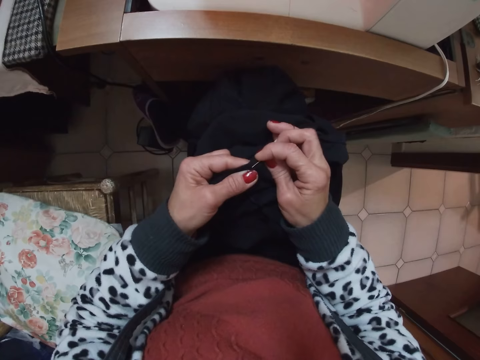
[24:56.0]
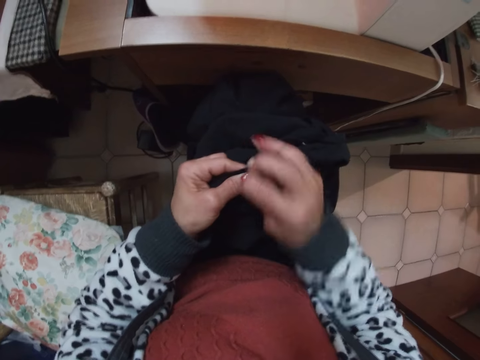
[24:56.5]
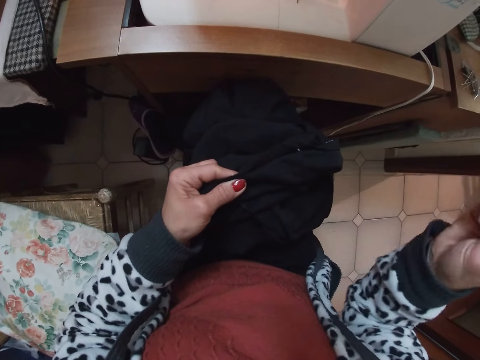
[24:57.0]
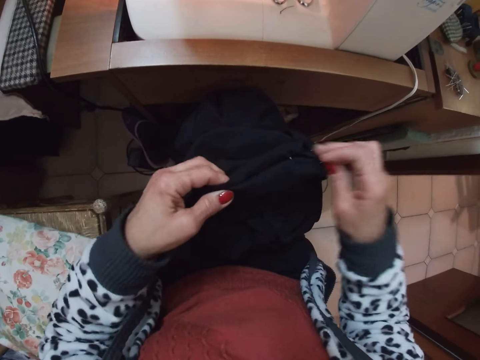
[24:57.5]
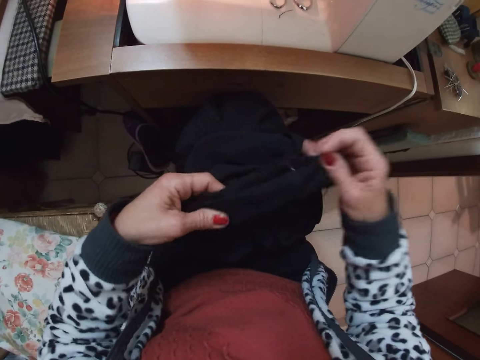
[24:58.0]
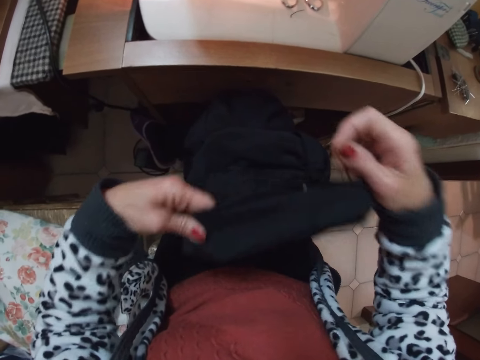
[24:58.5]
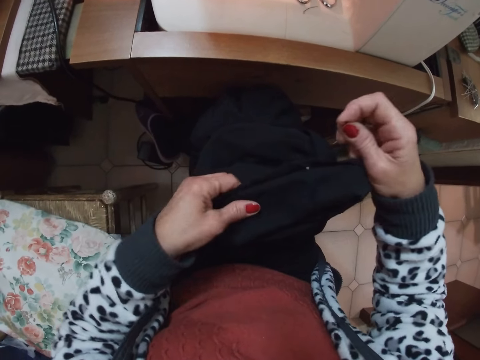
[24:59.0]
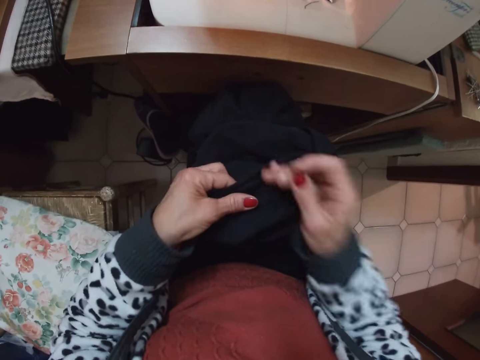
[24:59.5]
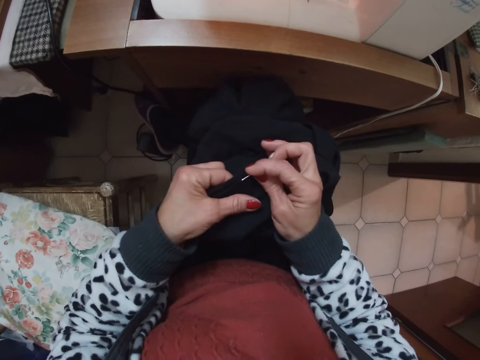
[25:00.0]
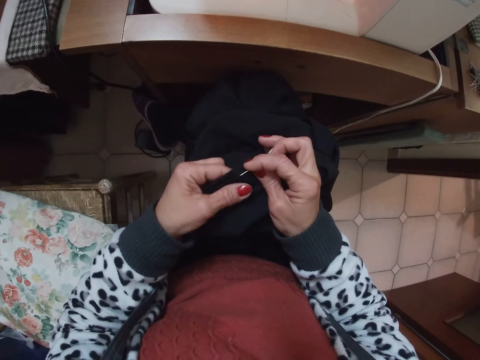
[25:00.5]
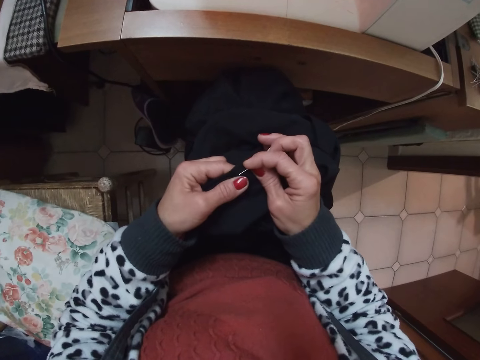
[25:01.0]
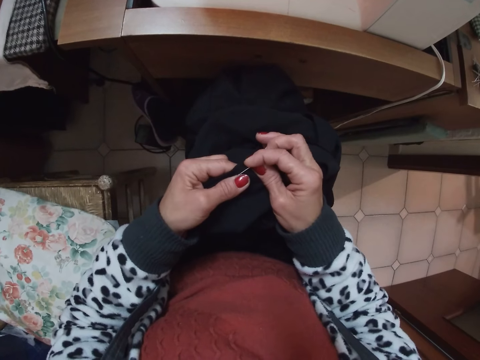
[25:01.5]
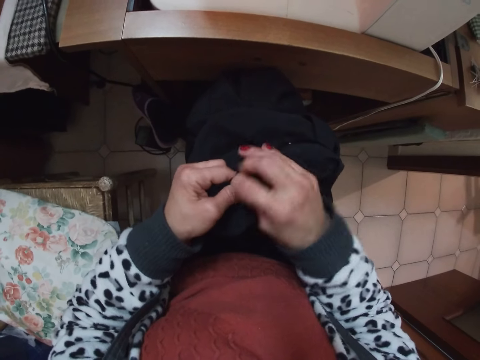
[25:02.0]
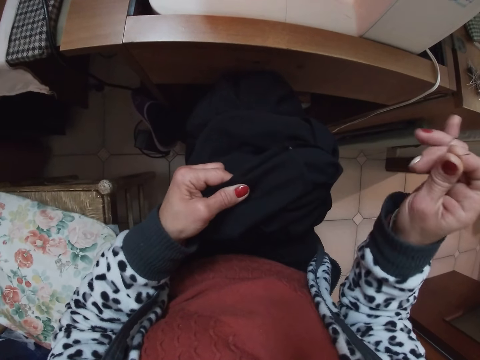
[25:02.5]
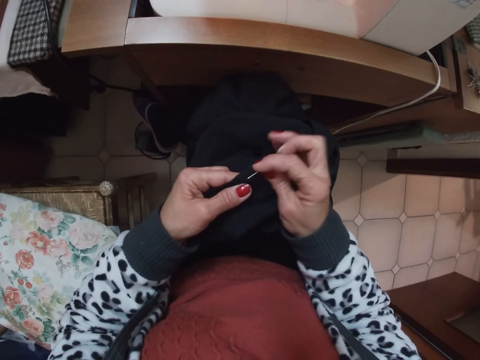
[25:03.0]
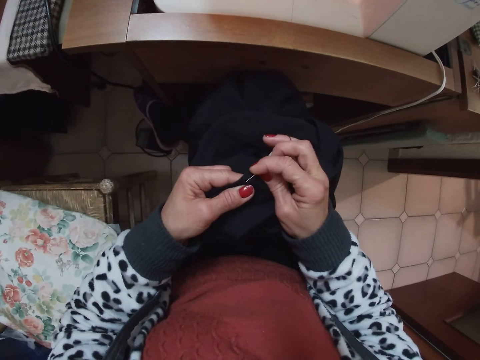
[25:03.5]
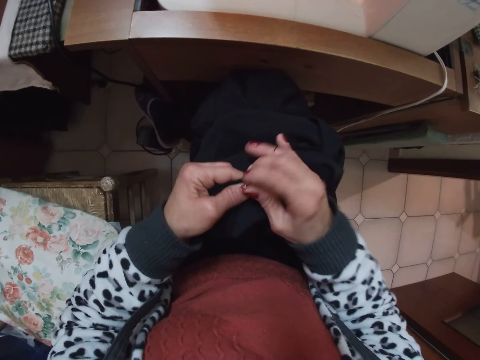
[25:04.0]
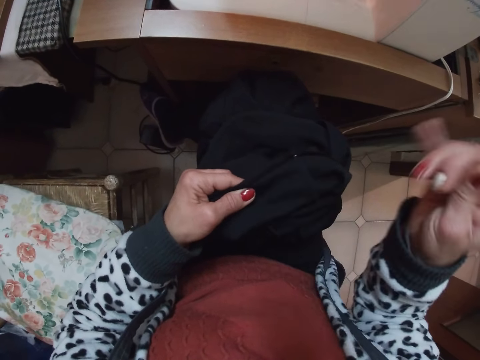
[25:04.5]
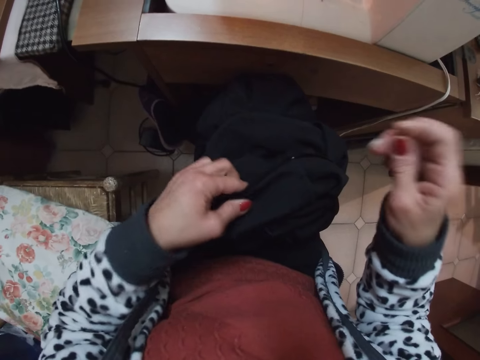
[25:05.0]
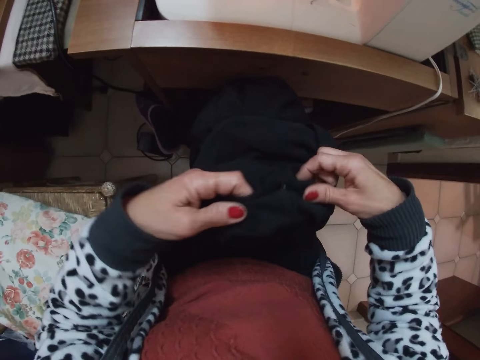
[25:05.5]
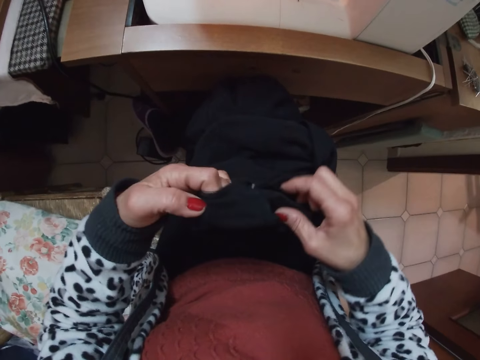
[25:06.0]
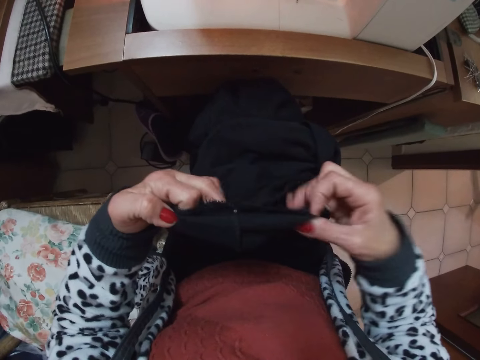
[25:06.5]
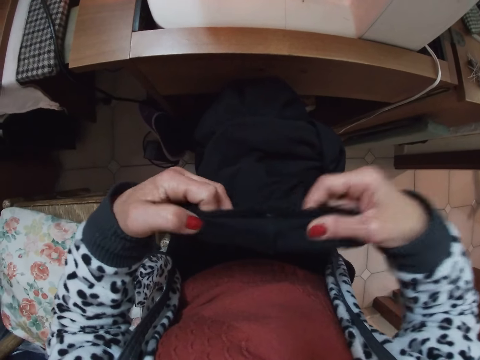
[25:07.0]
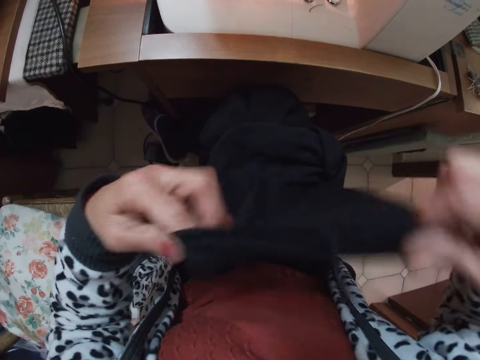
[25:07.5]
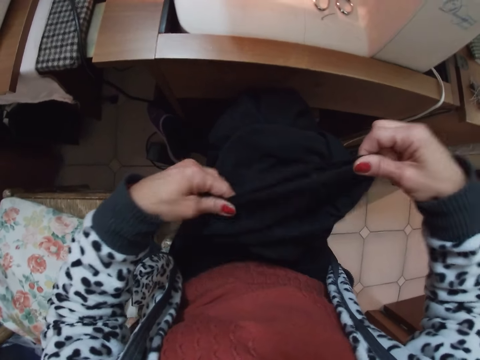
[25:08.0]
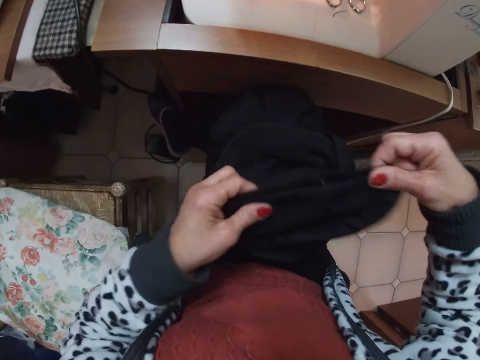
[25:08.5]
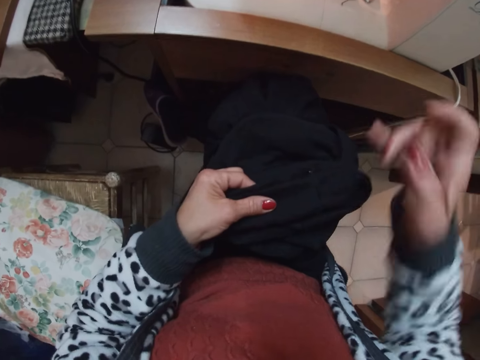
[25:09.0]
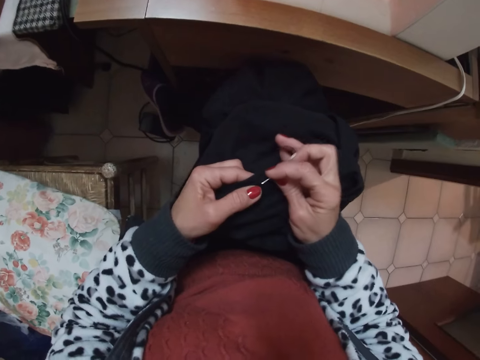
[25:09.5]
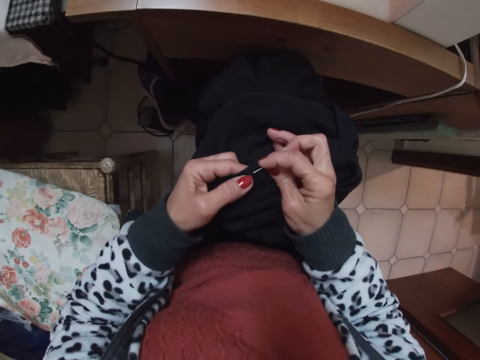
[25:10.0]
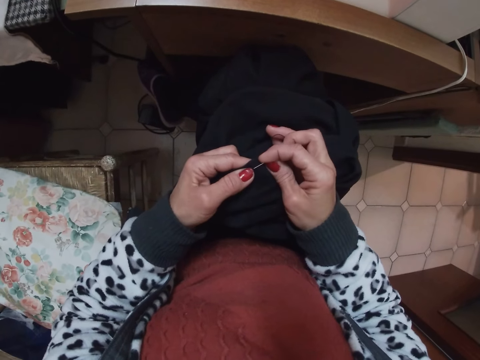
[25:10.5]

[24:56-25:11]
The camera wearer arranges the material with both hands. She holds the cloth with her hand. She sews the cloth with the needle in her hand. She stretches the cloth with her hands.

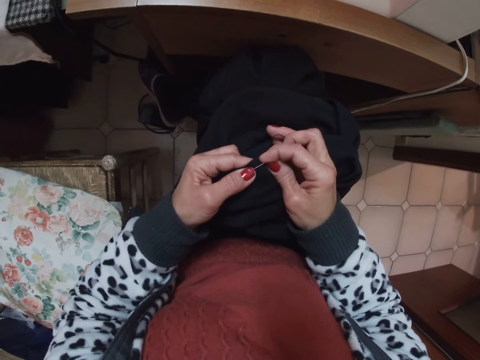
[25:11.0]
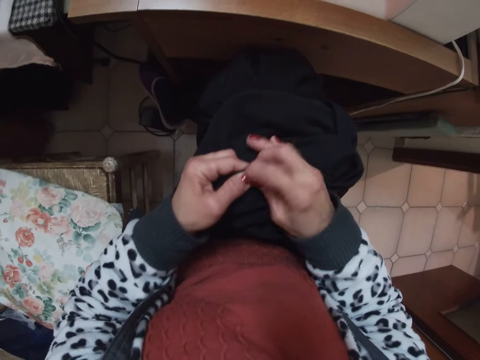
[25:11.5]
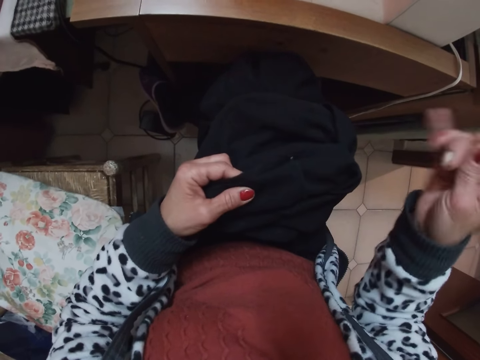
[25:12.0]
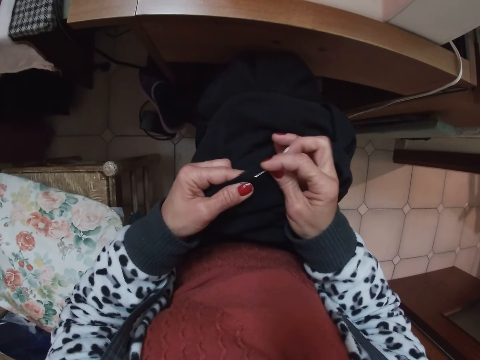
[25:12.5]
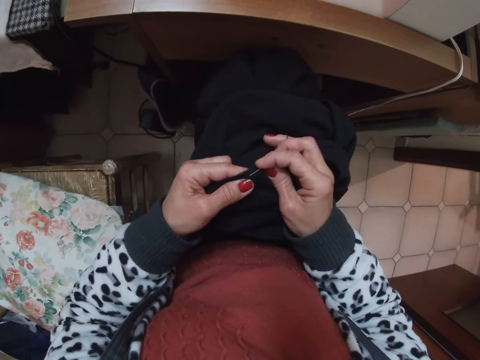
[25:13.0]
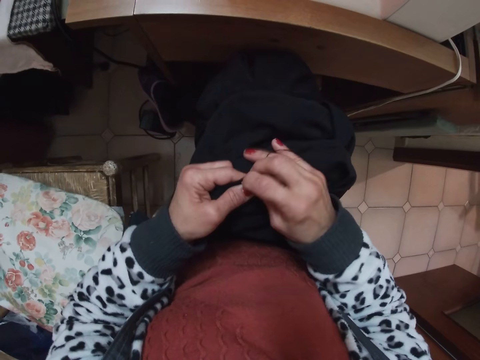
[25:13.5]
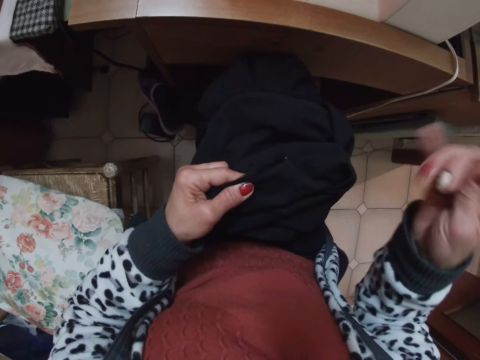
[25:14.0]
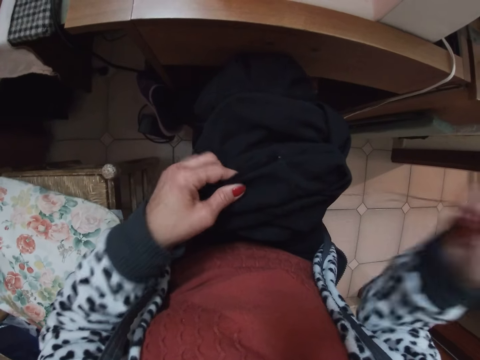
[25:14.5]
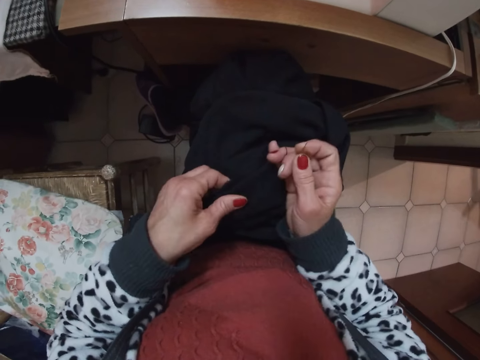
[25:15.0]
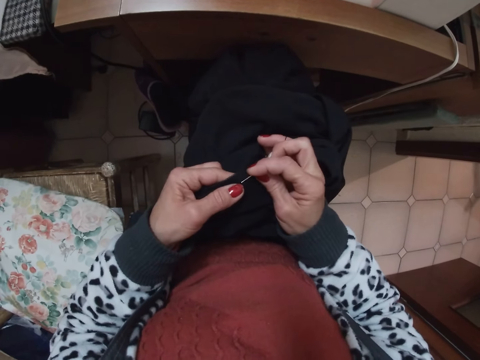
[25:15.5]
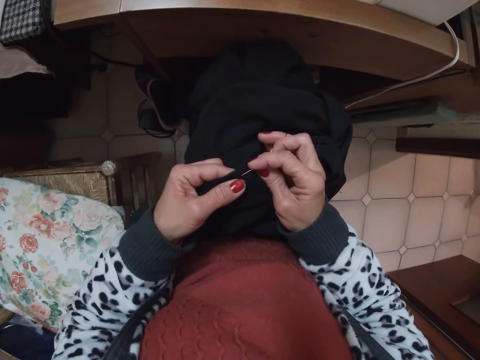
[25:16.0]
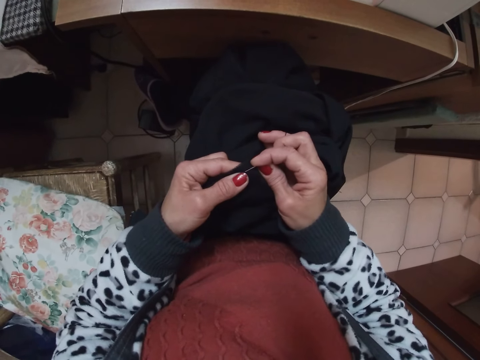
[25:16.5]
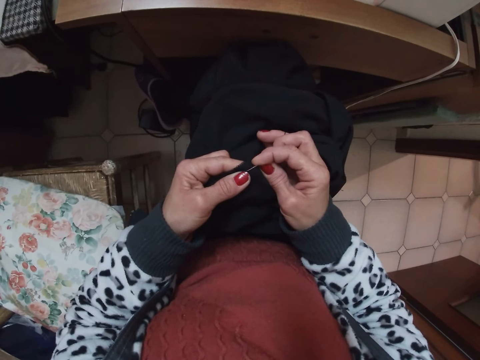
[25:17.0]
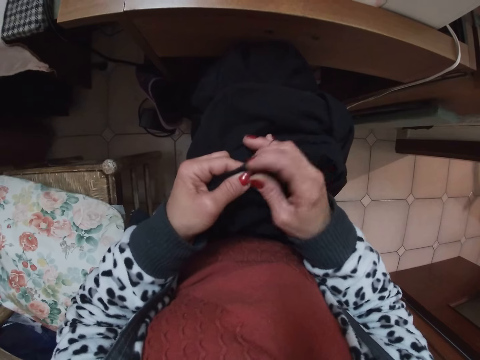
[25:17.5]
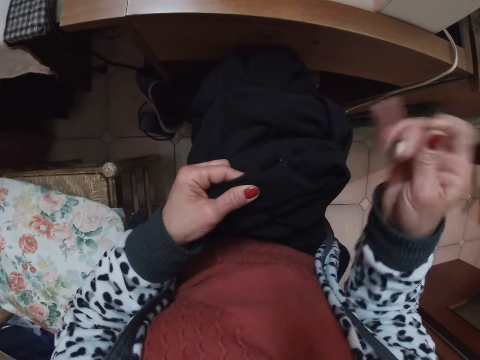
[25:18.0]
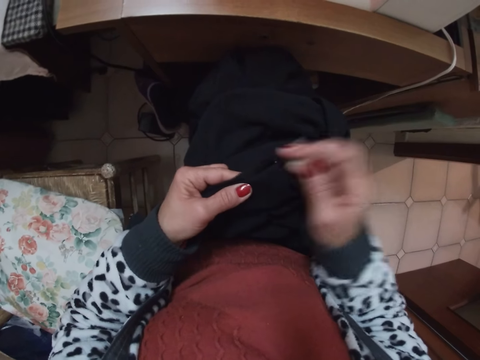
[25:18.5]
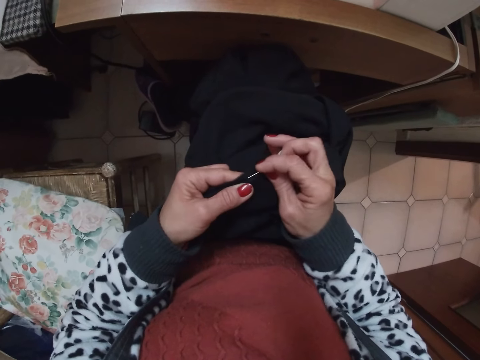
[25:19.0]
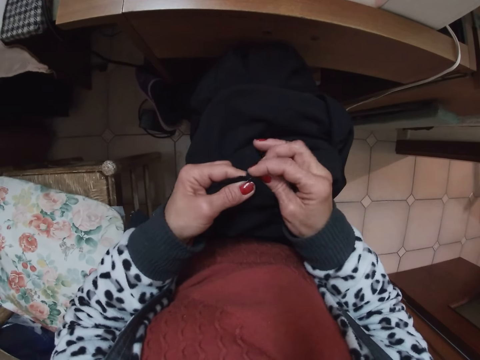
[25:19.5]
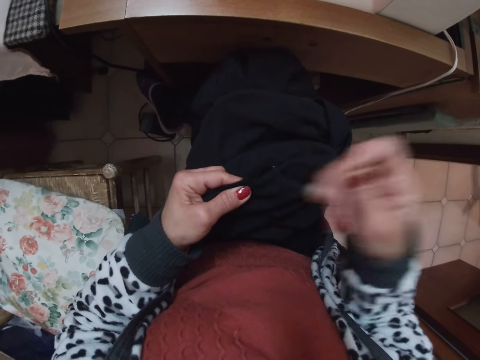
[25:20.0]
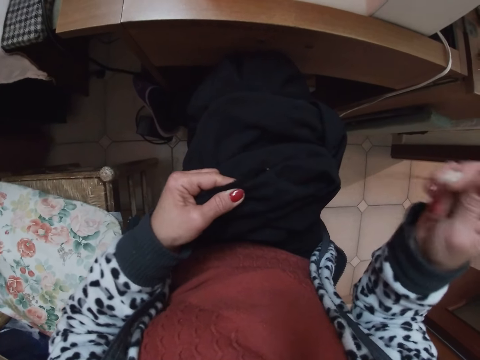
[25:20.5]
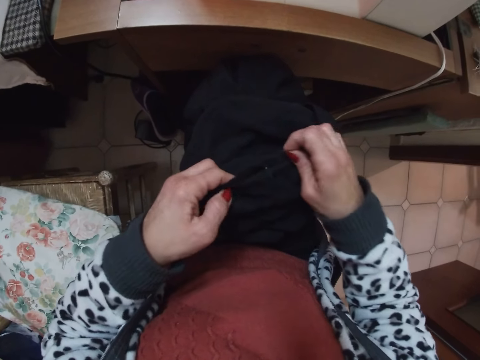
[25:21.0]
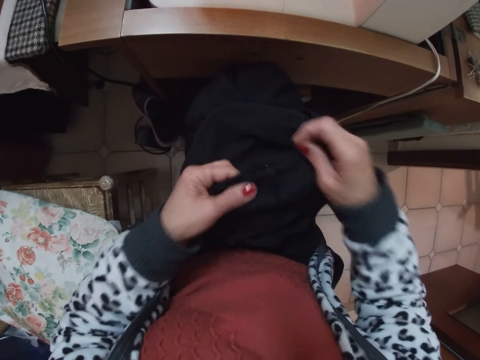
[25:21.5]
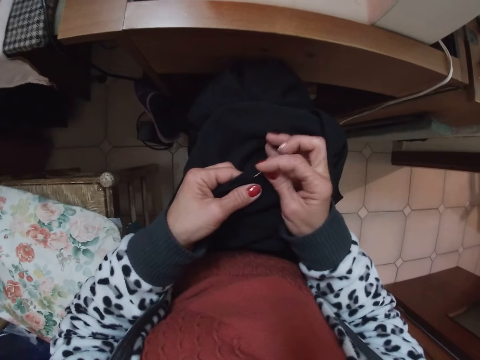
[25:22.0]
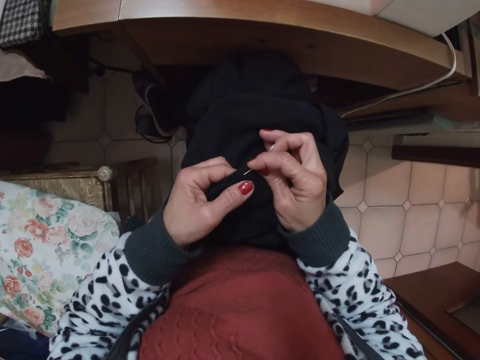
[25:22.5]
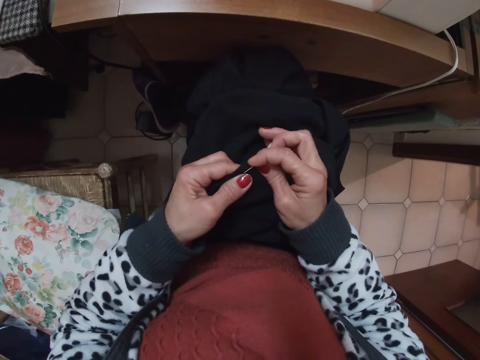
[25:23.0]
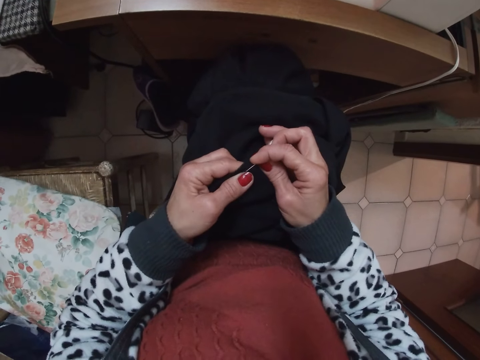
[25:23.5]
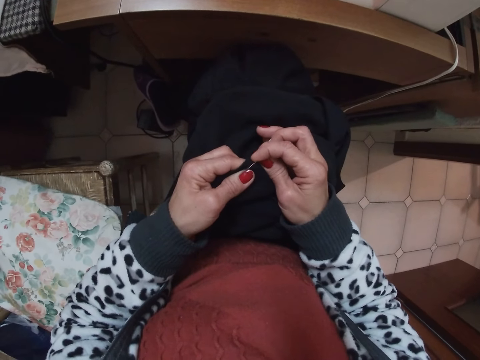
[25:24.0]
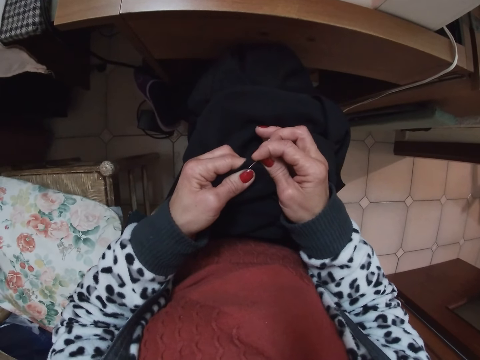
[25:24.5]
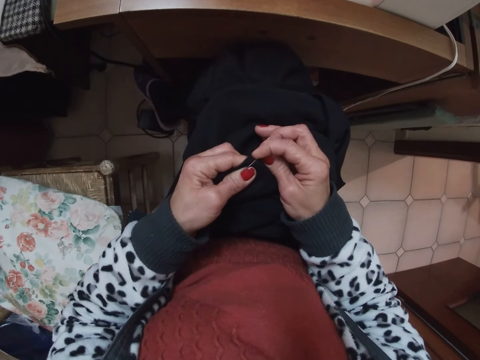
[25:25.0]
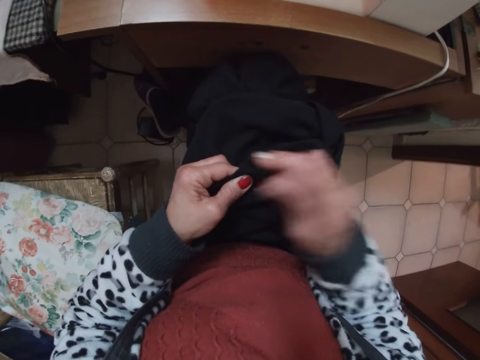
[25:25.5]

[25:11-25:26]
The camera wearer sews the cloth with the needle in her hand.
